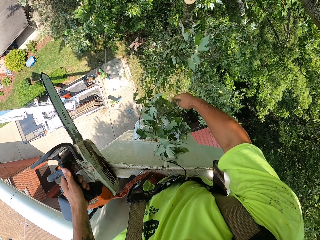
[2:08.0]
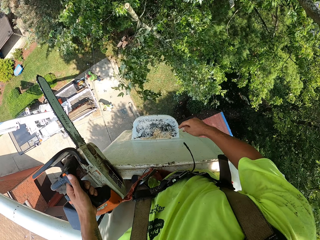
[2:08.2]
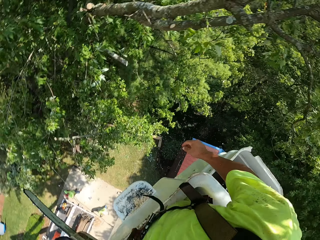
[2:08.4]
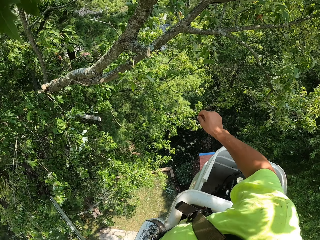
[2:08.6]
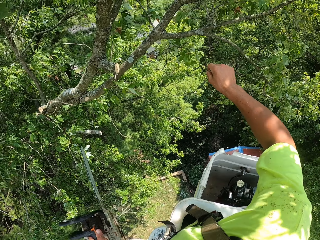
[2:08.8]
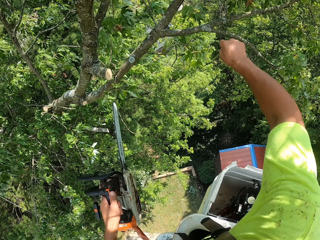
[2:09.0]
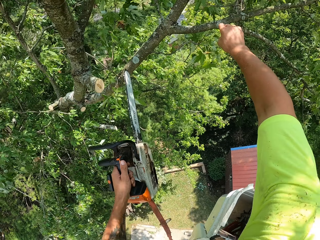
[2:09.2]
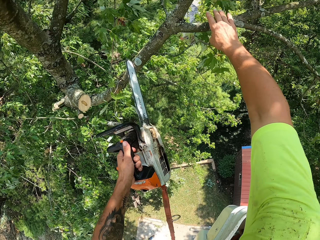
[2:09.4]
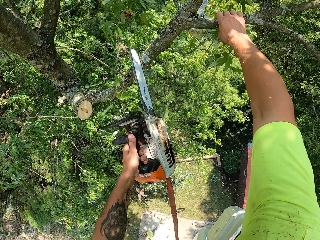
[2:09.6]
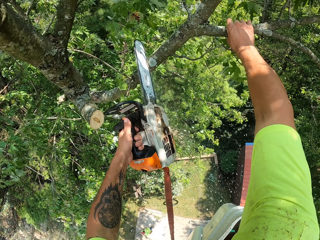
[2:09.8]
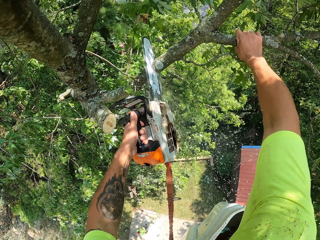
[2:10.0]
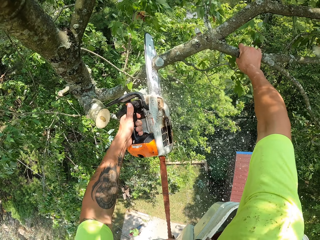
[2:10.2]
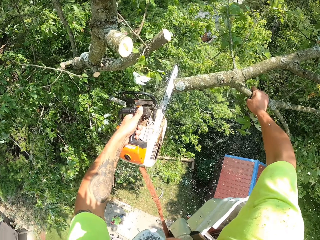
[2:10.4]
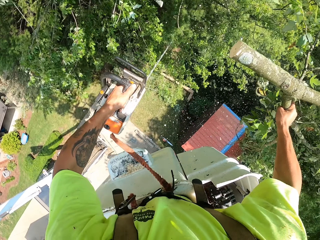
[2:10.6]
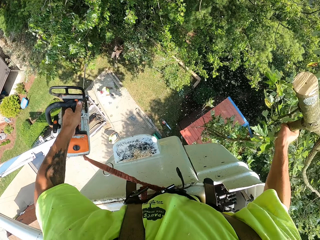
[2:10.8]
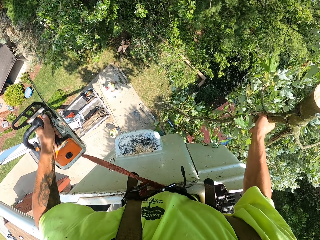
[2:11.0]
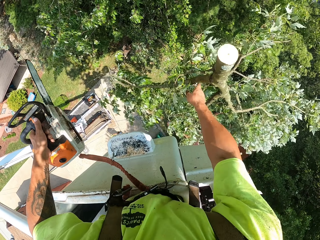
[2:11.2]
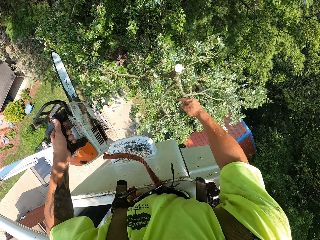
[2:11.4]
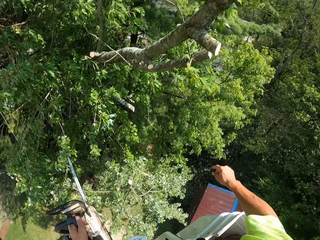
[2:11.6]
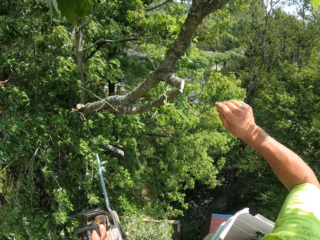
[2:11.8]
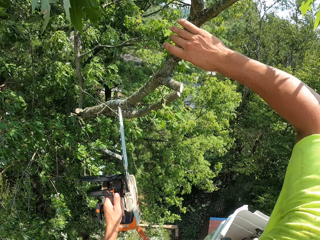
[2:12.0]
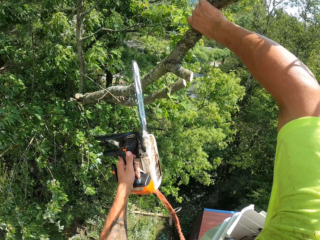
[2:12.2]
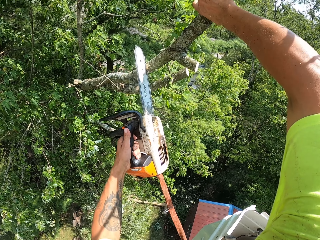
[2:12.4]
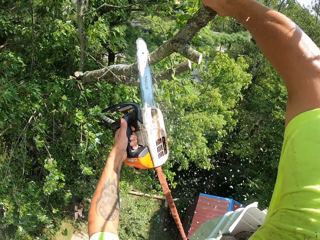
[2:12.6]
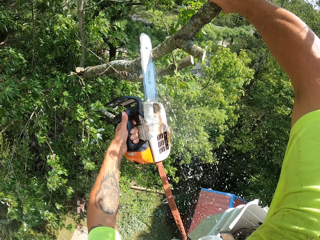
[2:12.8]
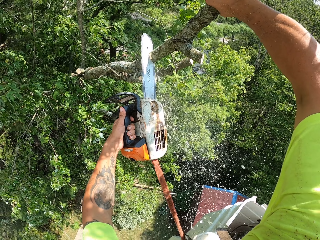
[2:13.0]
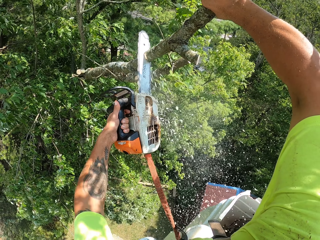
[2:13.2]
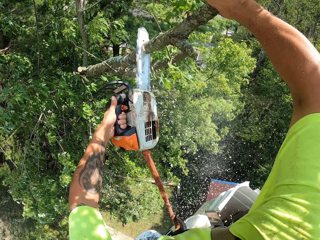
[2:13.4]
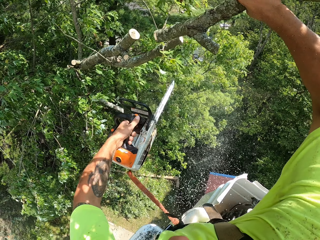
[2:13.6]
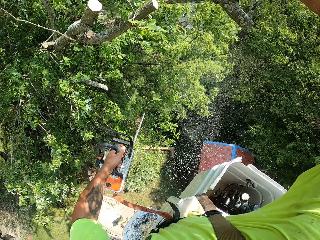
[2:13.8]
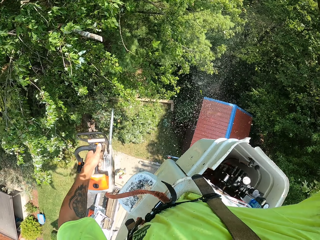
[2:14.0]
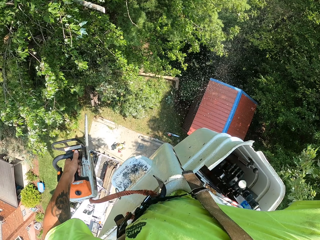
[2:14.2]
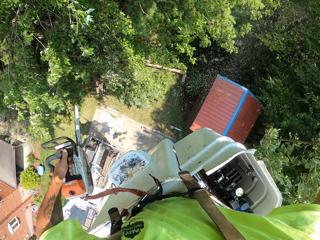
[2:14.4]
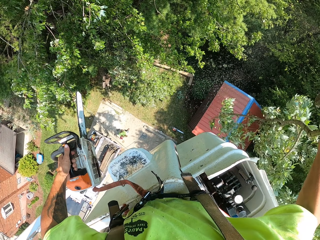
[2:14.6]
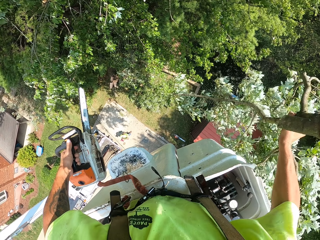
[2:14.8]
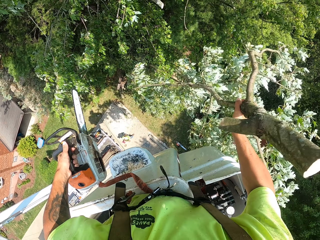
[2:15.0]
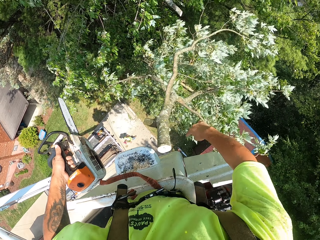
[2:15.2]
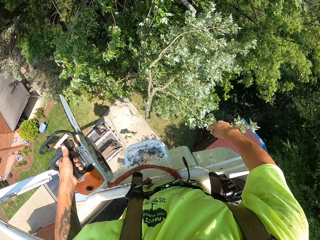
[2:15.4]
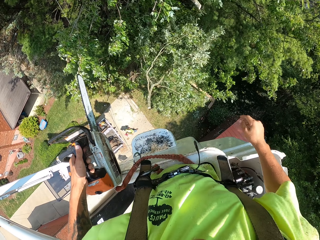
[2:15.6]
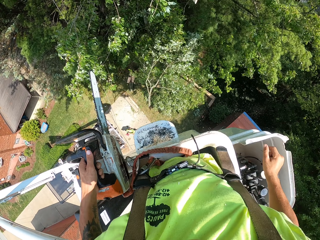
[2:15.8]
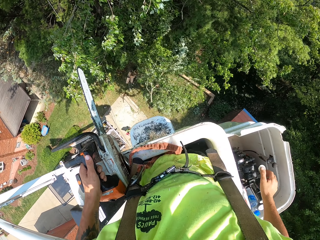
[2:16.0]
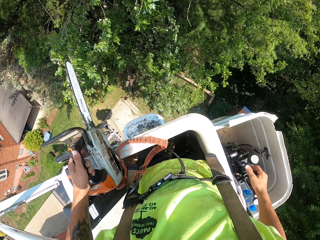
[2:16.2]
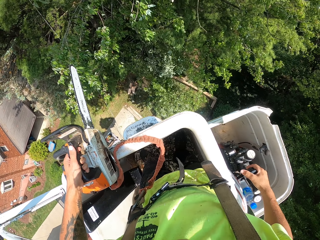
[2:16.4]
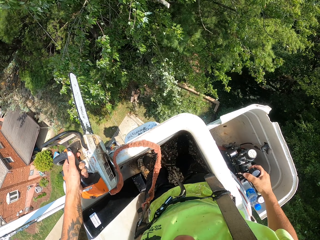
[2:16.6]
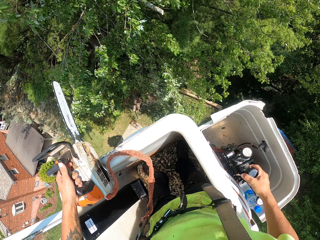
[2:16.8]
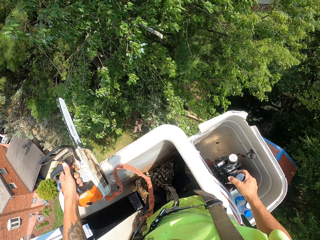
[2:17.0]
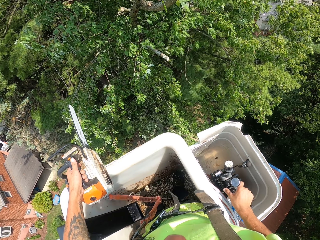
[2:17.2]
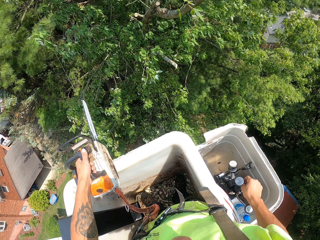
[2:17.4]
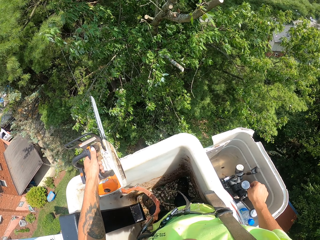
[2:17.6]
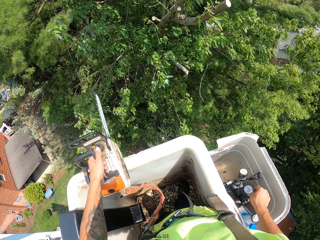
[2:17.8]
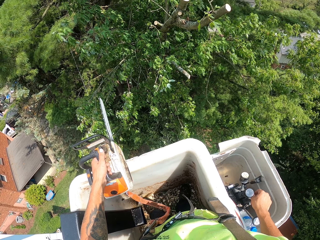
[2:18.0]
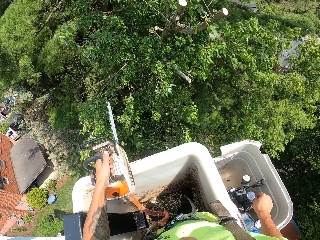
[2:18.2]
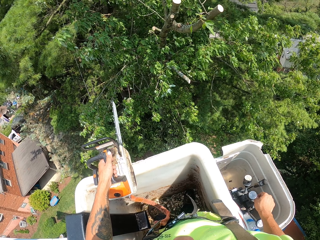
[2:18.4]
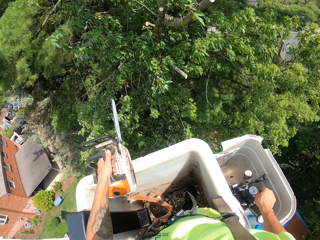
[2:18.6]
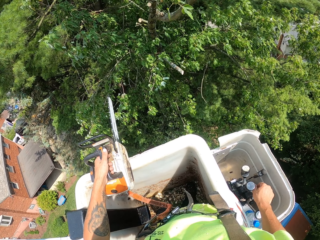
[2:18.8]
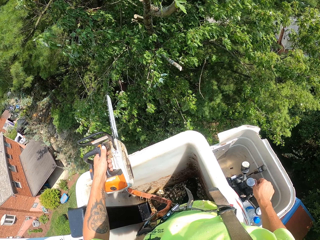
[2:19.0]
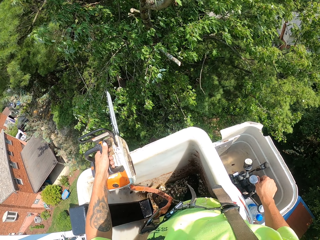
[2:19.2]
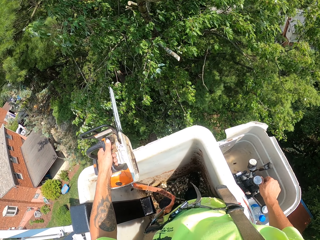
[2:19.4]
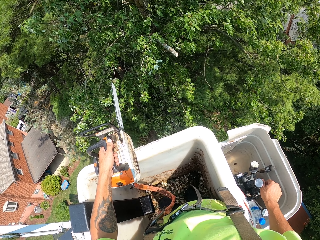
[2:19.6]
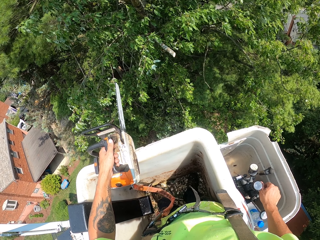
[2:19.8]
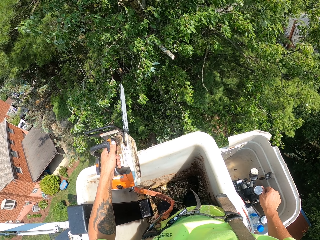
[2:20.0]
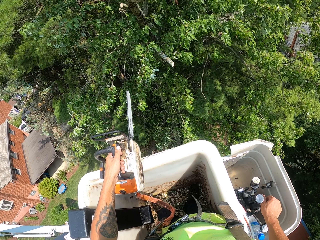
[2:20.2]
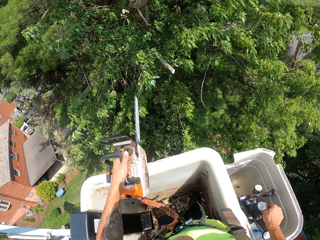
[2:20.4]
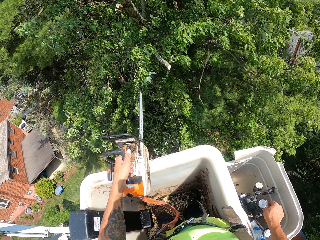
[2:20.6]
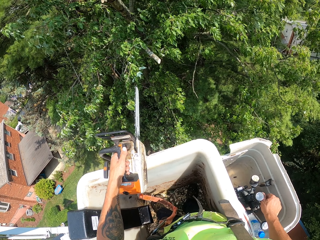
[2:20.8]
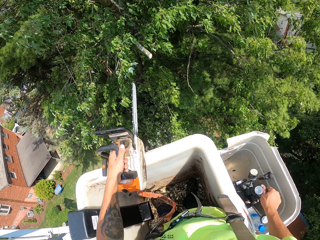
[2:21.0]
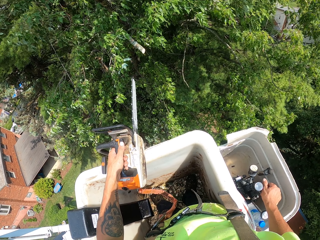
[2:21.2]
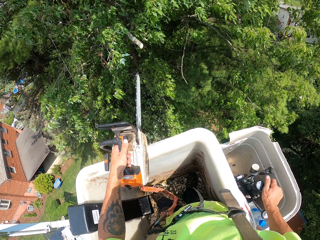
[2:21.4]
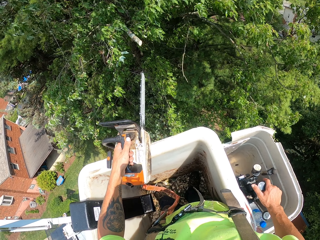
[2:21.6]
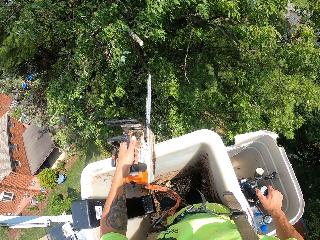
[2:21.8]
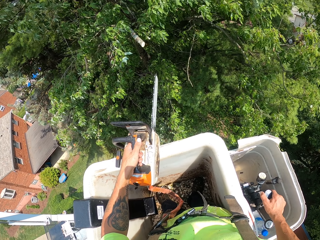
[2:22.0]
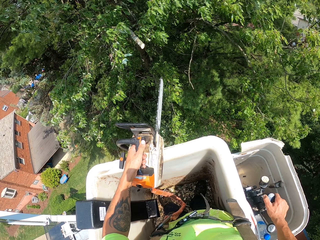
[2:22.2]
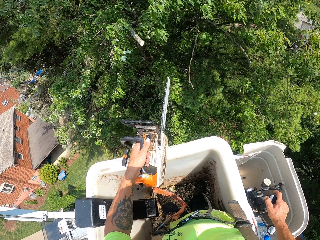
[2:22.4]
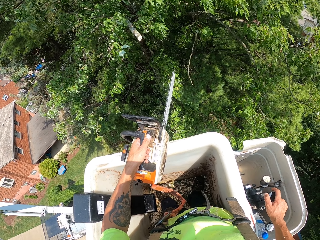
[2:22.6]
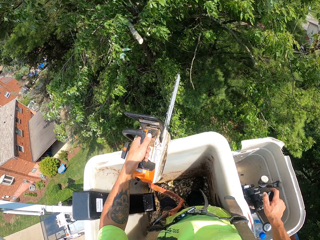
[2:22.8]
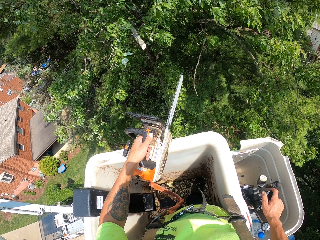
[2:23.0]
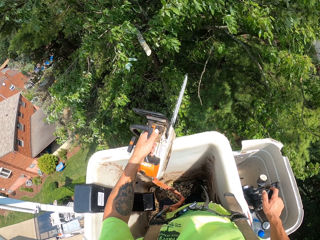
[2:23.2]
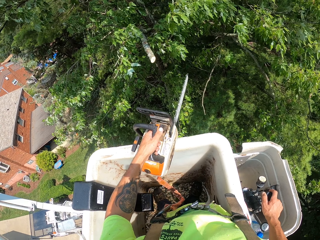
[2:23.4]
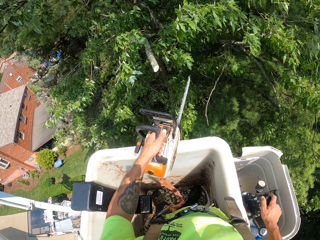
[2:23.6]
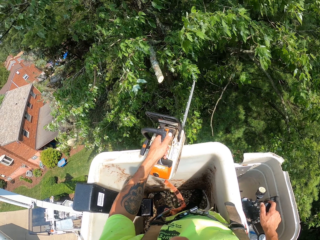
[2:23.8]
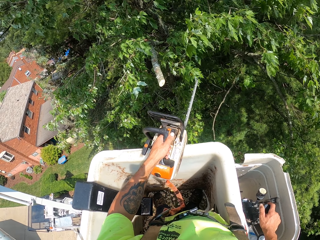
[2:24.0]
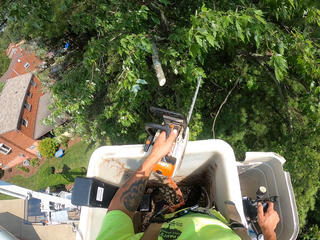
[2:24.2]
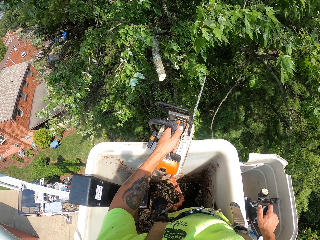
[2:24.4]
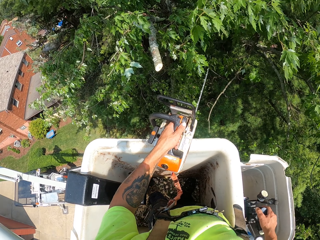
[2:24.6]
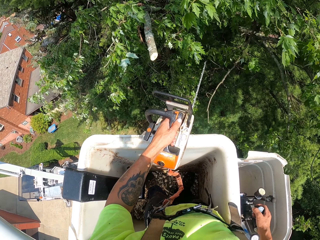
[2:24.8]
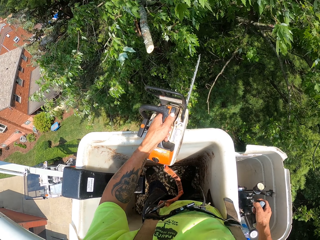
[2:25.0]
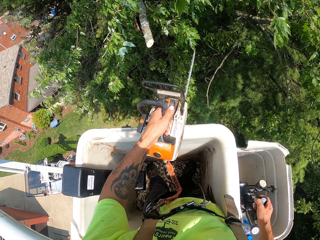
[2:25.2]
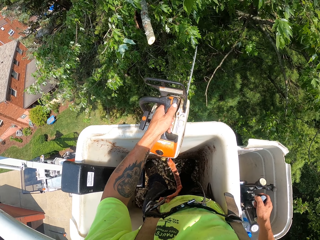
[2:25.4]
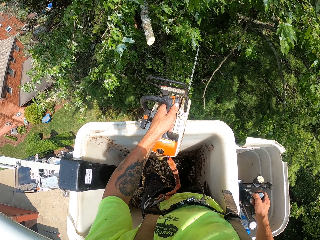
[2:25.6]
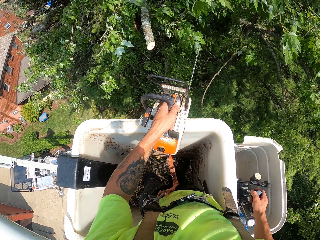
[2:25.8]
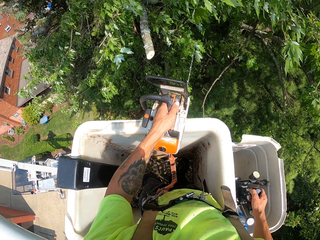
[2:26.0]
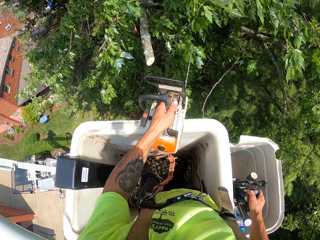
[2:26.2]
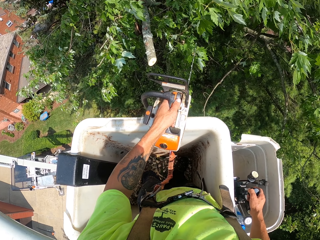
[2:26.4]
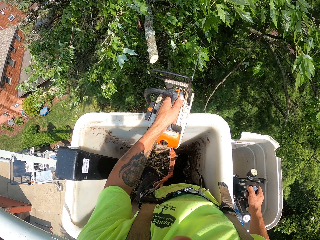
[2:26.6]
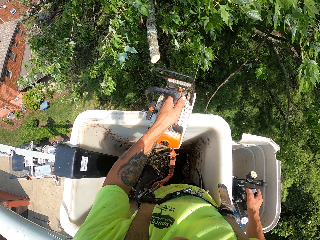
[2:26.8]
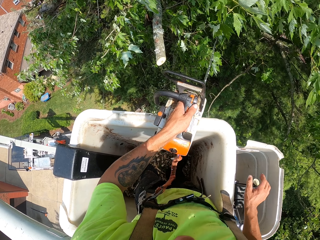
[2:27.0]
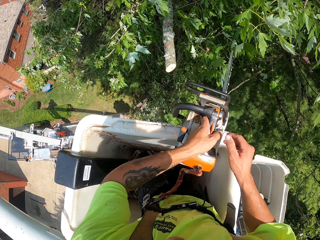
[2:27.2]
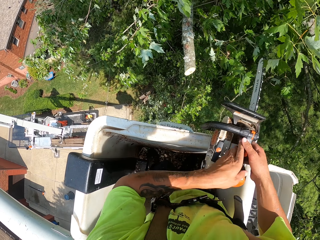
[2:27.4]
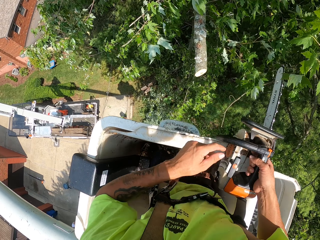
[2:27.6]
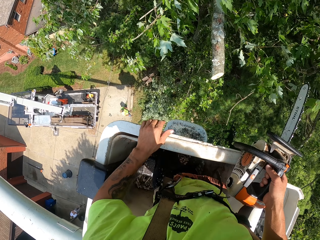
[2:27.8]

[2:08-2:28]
The camera wearer throws the cut tree branch to the ground with his right hand. He holds a branch of the tree with his right hand. He cuts the branch of the tree with the chainsaw in his left hand. He throws the cut tree branch to the ground with his right hand. He holds the branch of the tree with his right hand. He touches the tree branch. He cuts the branch of the tree with the chainsaw in his left hand. He throws the cut tree branch to the ground with his right hand. He operates the boom lift with his right hand.

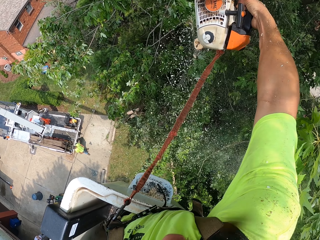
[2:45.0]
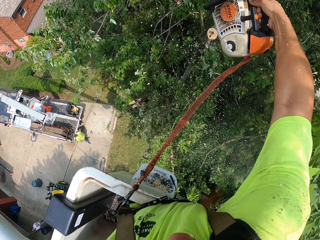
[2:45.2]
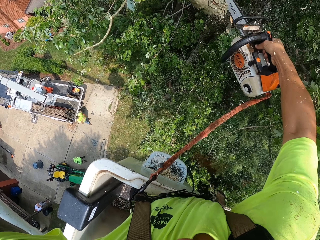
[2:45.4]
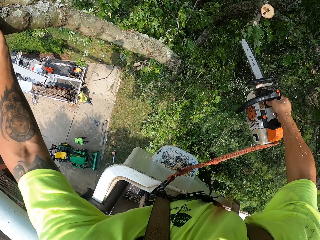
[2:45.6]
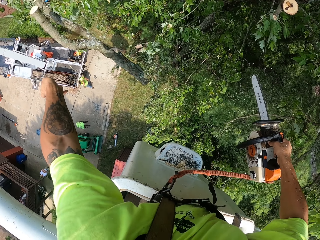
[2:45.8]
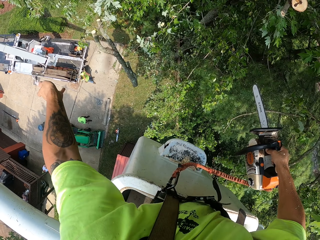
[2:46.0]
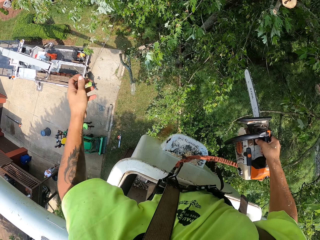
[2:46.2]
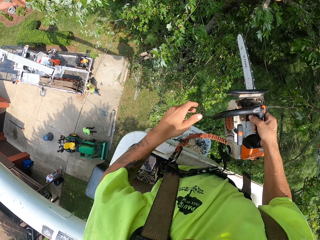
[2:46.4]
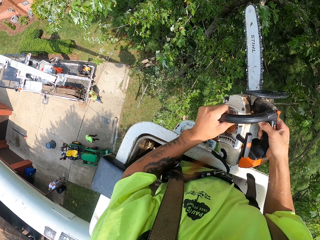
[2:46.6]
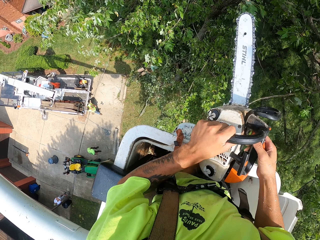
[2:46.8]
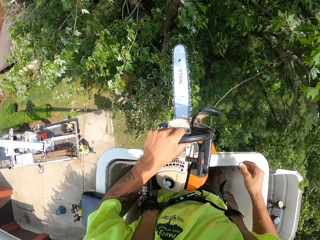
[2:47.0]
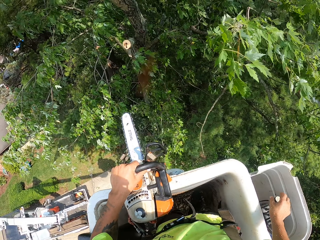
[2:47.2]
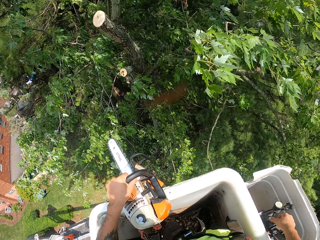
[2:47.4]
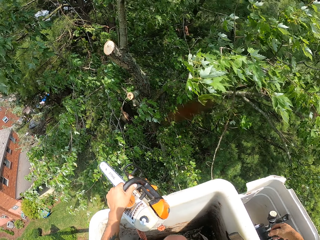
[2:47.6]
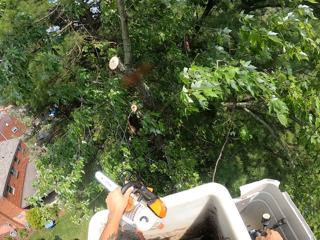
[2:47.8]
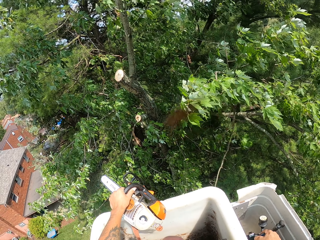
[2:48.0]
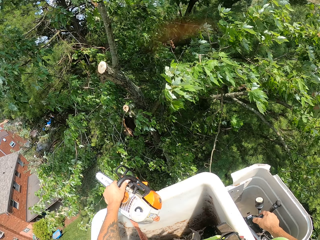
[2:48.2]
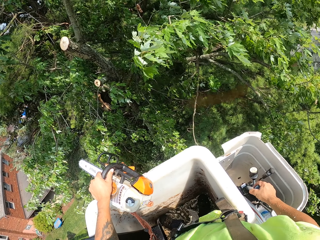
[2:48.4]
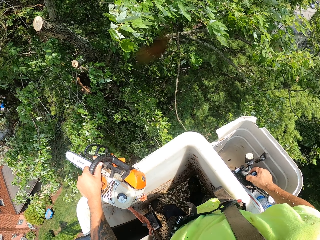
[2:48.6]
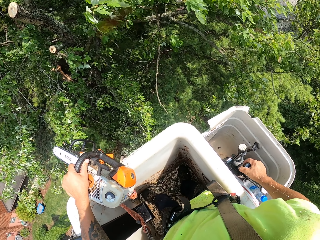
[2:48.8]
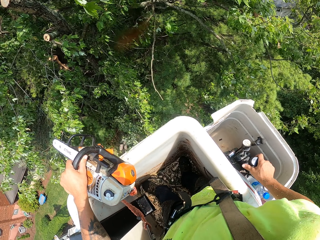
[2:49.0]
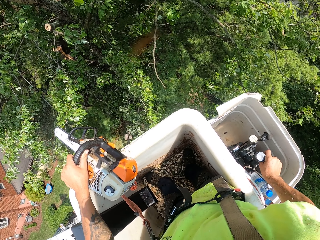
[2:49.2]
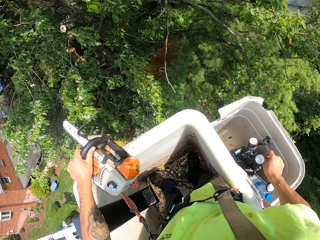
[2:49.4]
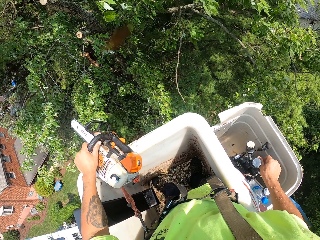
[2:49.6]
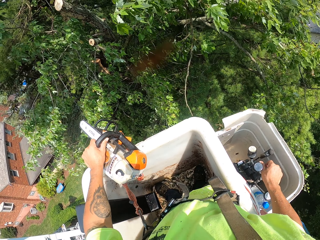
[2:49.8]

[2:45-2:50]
The camera wearer cuts the branch of the tree with the chainsaw in his right hand. He throws the cut tree branch to the ground with his left hand. He holds the chainsaw with his left hand. He operates the boom lift with his right hand.
